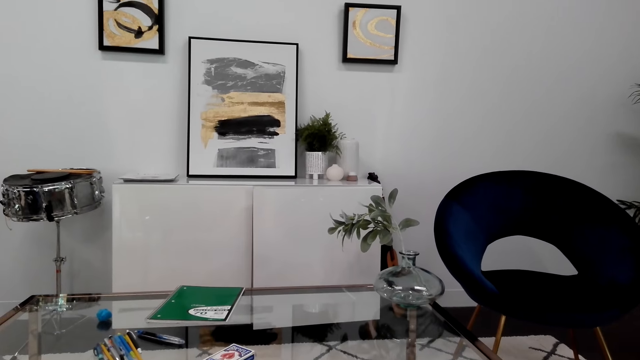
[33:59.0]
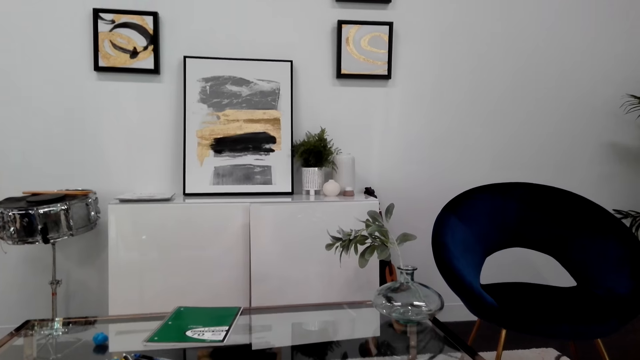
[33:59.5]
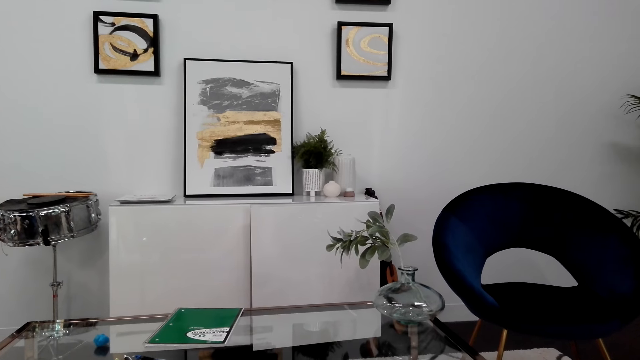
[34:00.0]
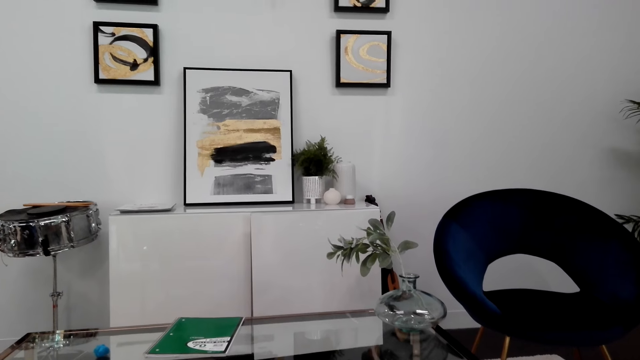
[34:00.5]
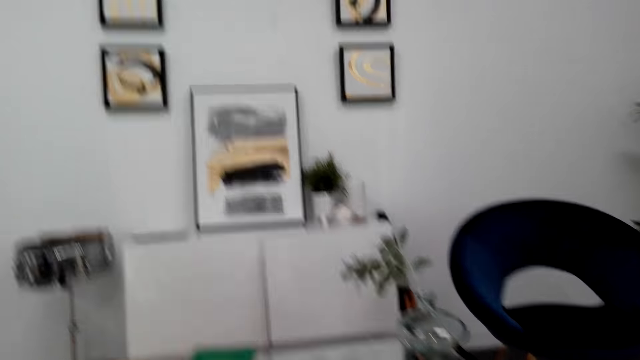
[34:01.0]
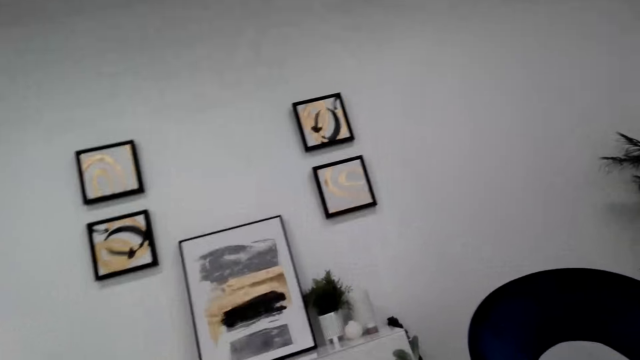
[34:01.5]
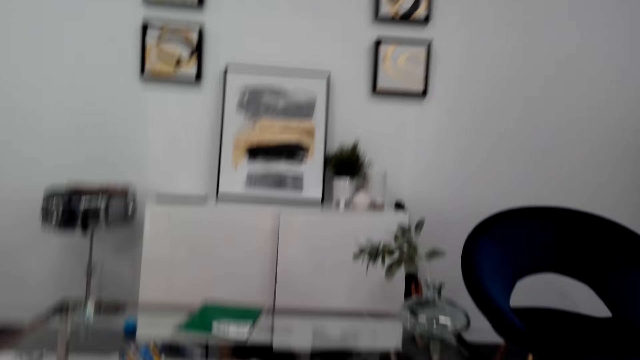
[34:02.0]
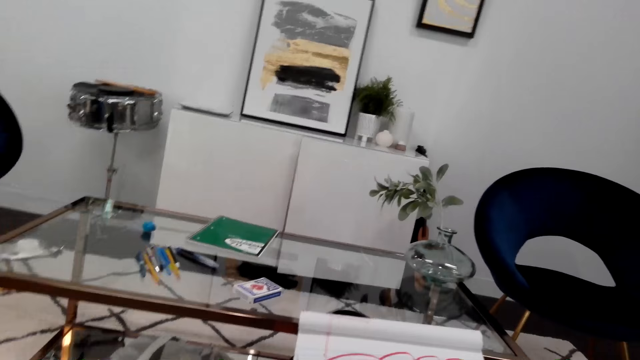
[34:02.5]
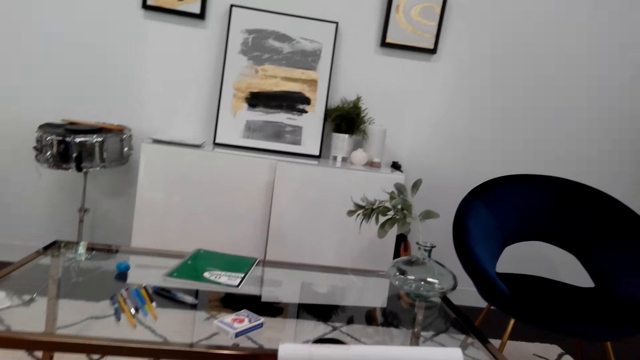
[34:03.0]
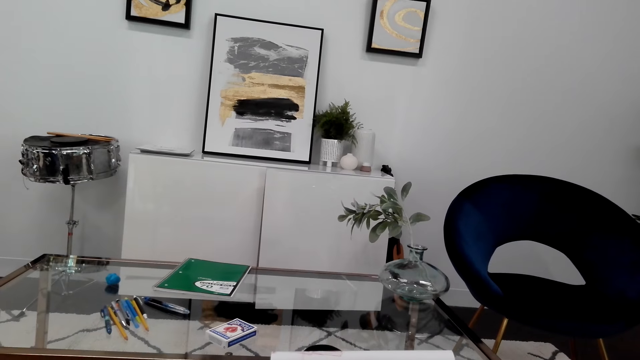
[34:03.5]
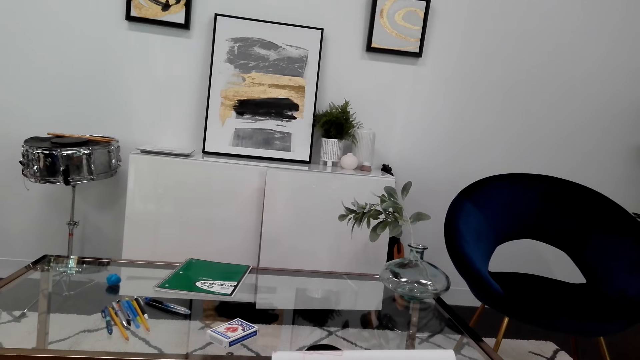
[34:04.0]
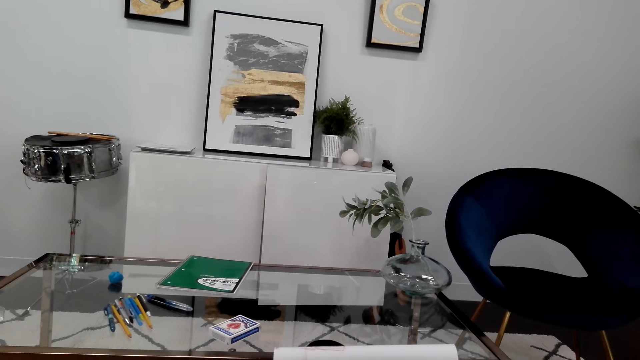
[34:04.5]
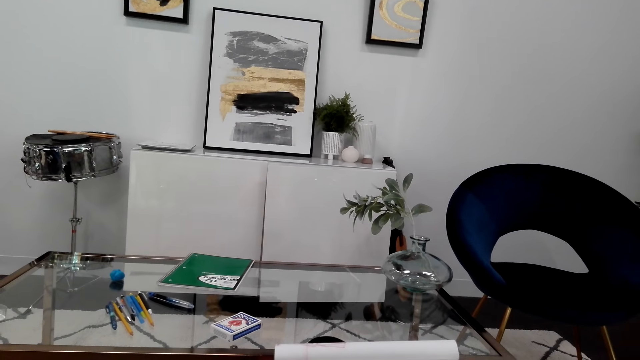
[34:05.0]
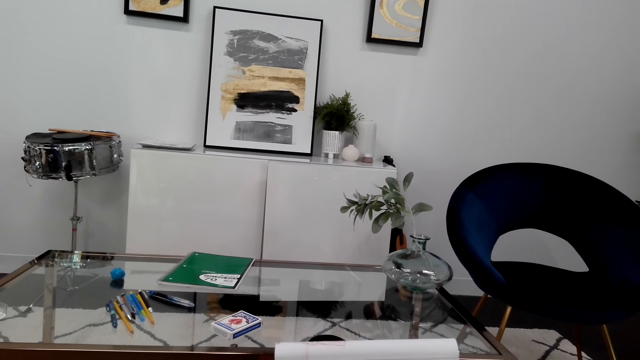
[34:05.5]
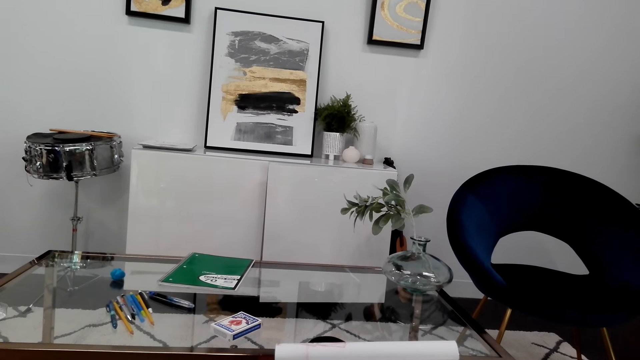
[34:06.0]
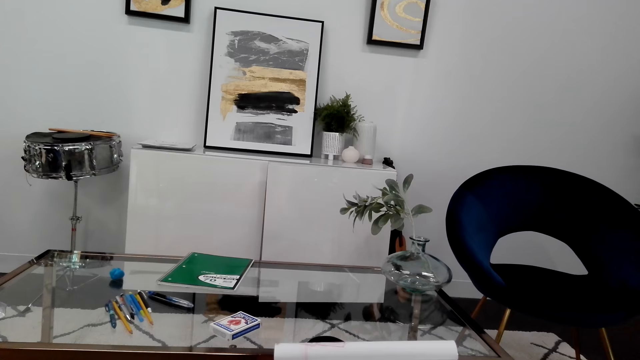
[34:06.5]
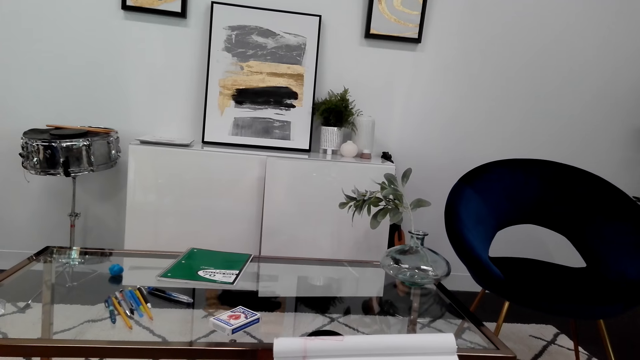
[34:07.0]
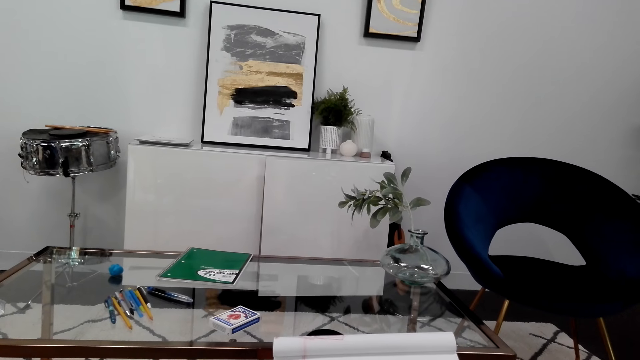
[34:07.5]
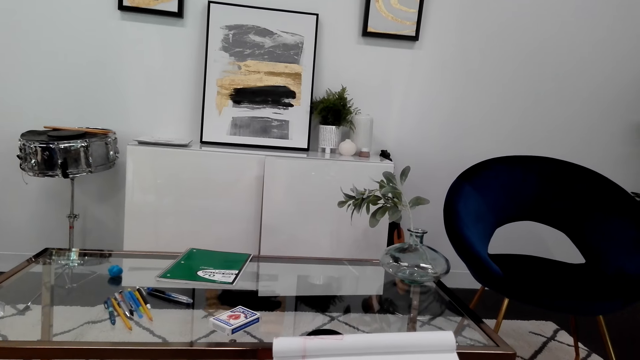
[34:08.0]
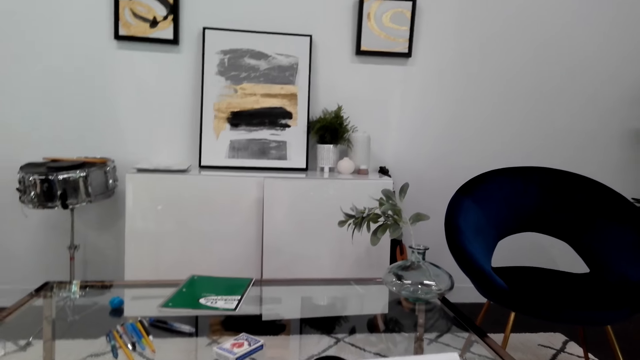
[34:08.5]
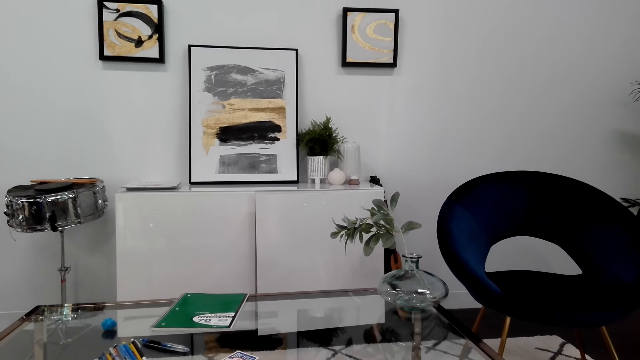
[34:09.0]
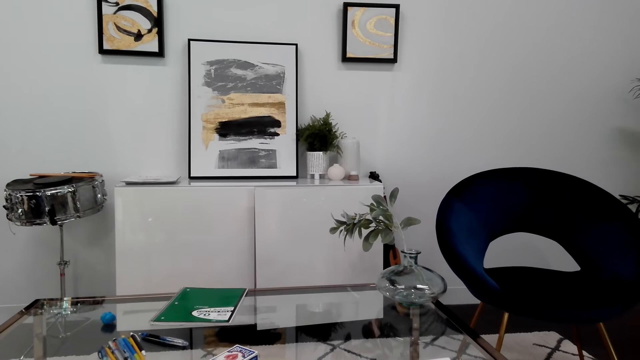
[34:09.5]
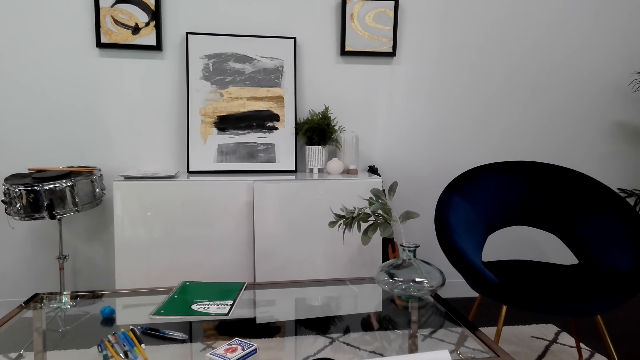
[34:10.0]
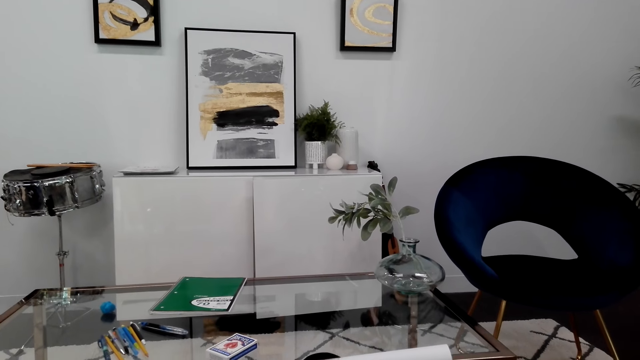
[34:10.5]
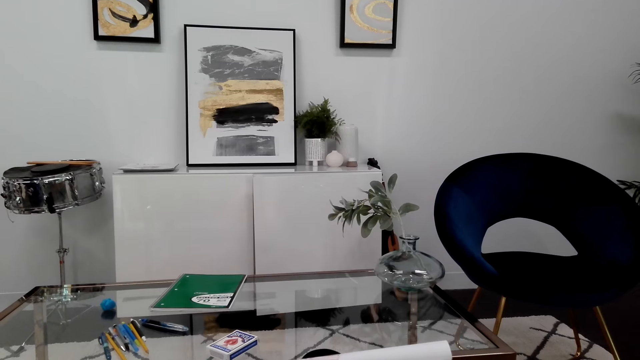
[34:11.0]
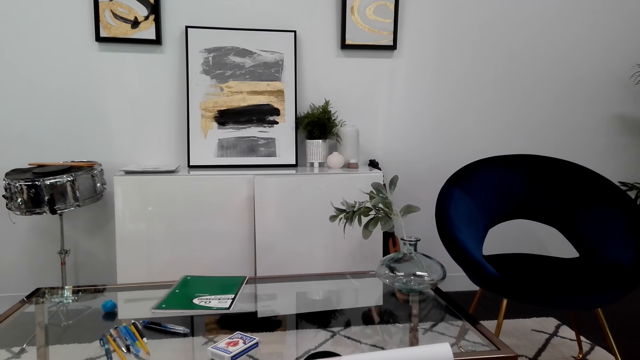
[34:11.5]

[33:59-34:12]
The camera wearer looks around.

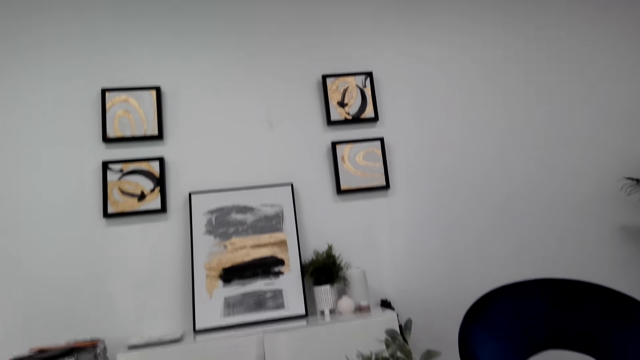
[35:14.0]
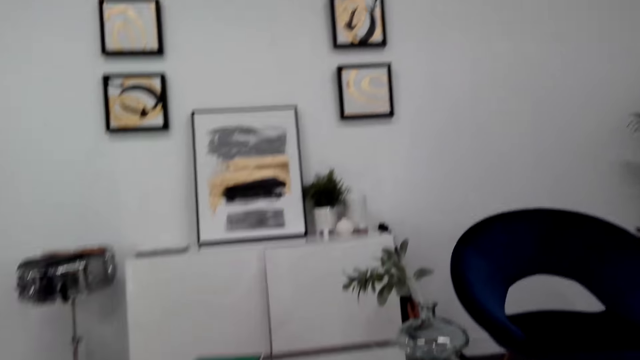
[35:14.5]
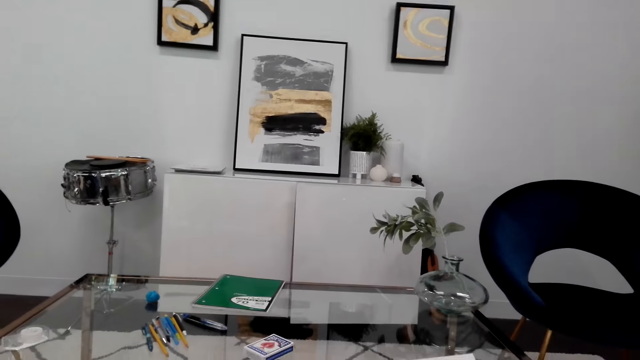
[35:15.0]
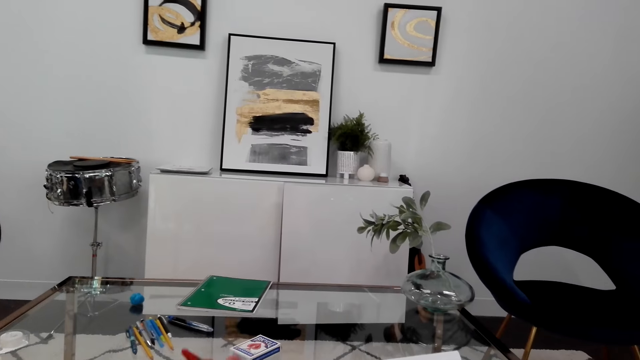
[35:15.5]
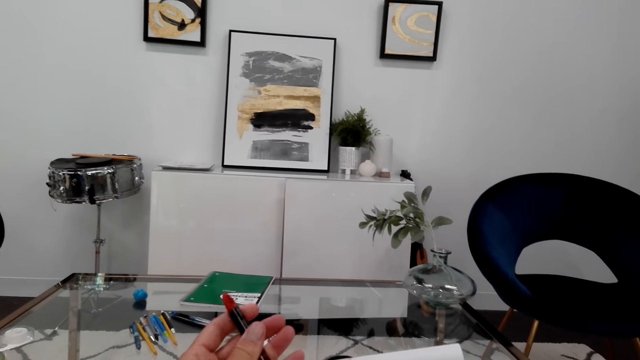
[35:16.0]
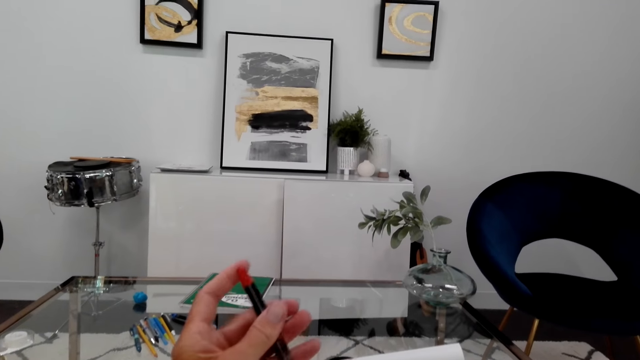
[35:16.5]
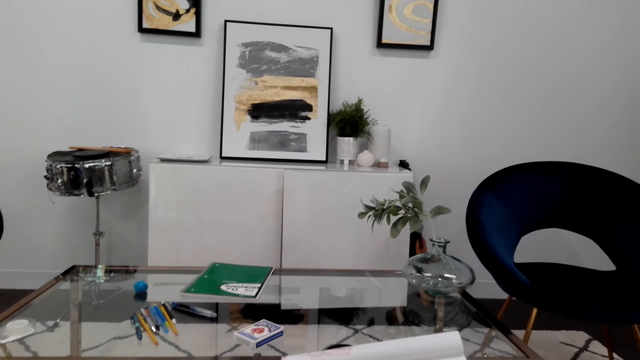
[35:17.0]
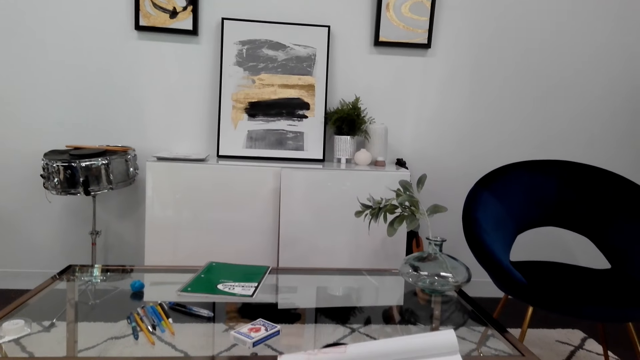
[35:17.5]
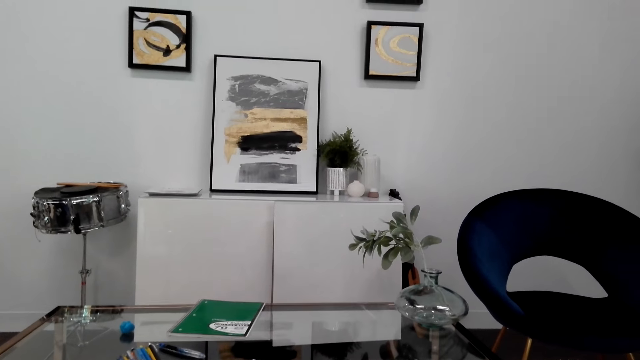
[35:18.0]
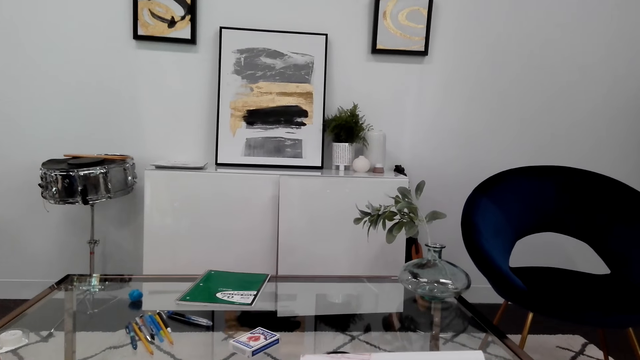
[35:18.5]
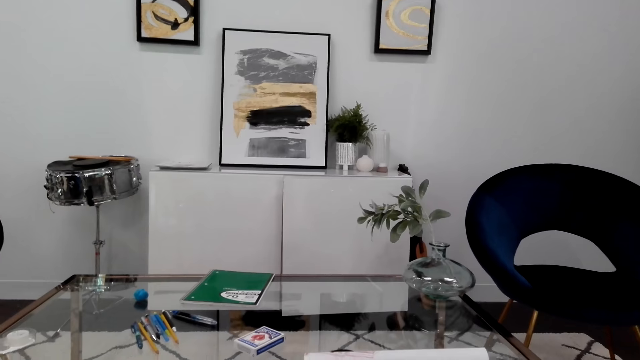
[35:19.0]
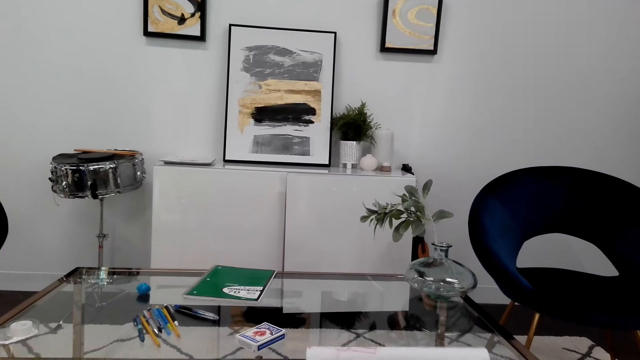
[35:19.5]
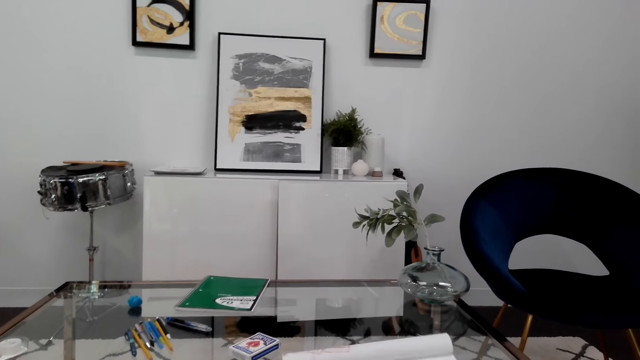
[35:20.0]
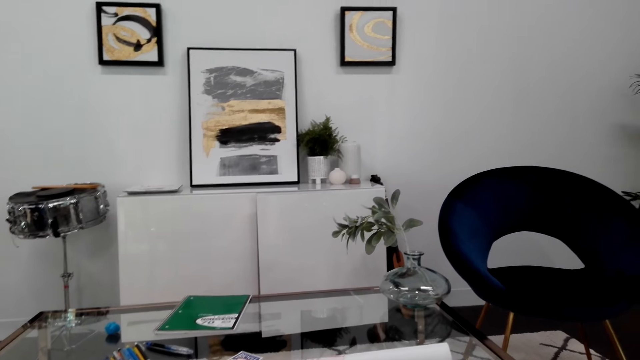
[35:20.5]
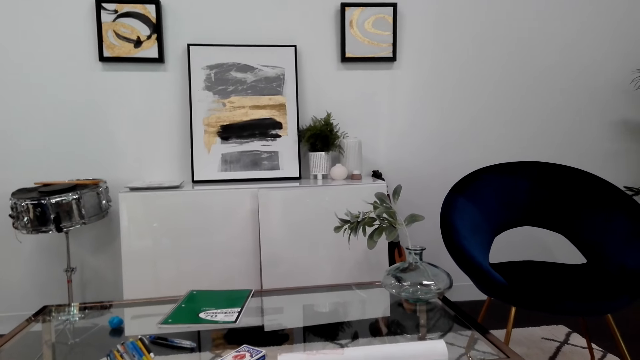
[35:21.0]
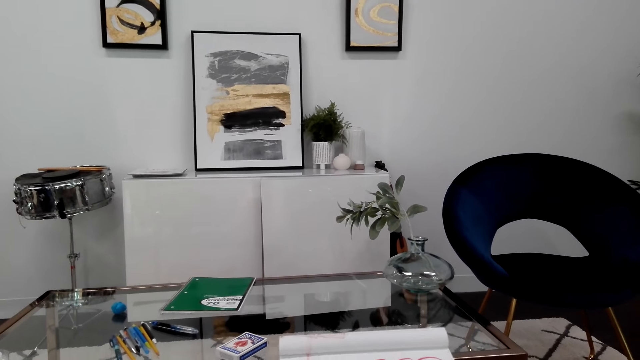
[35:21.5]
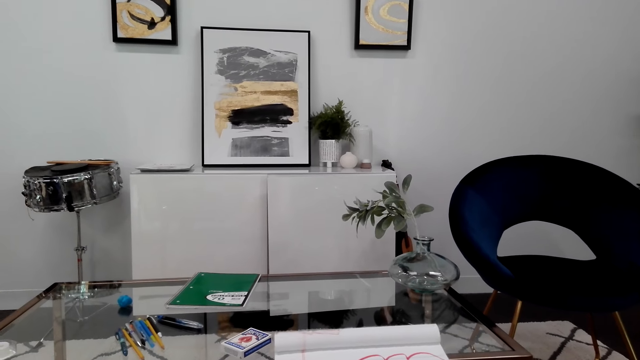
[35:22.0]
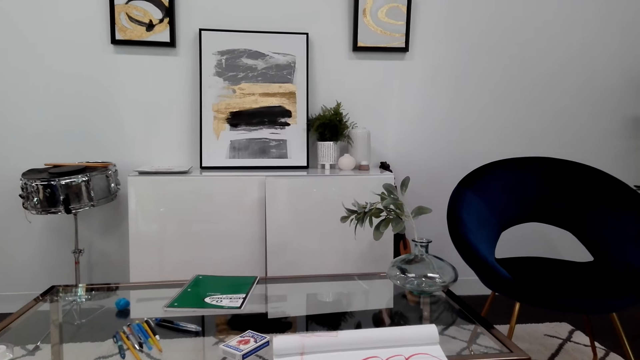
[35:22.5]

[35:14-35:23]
The camera wearer moves the hand up holding a pen. They draw on the book. They stare around.
